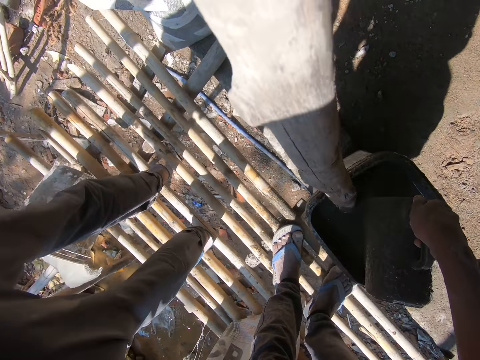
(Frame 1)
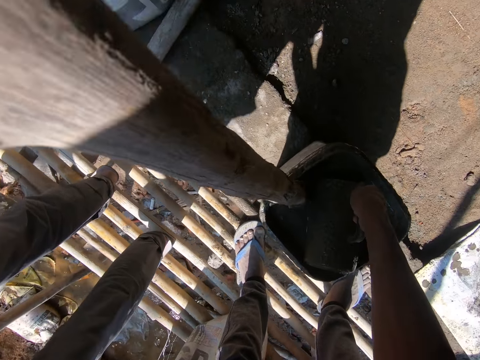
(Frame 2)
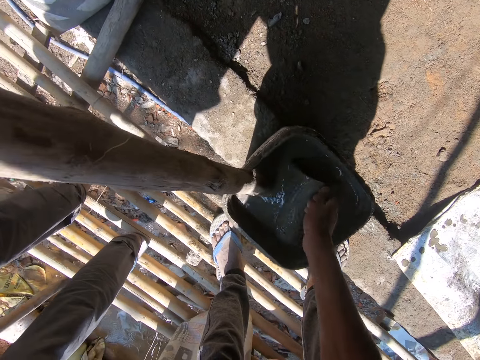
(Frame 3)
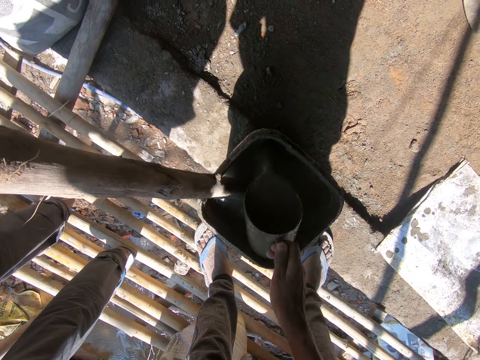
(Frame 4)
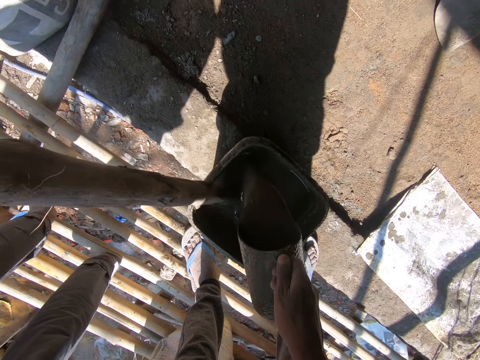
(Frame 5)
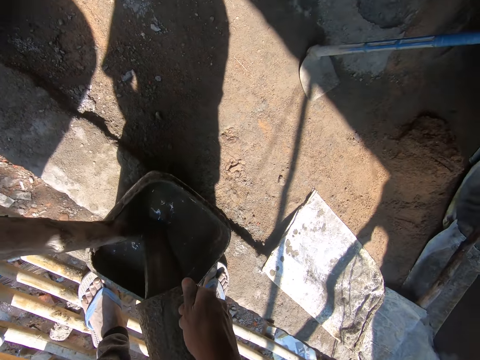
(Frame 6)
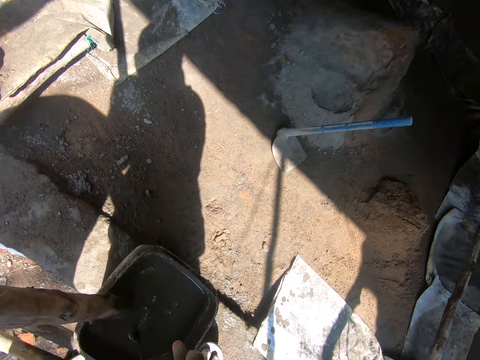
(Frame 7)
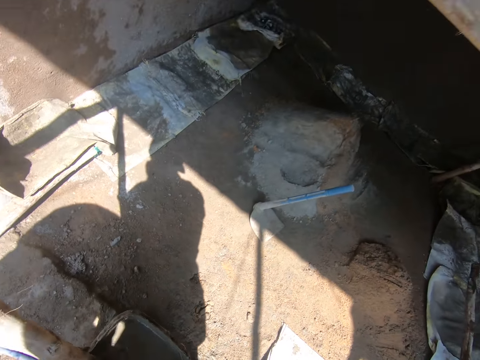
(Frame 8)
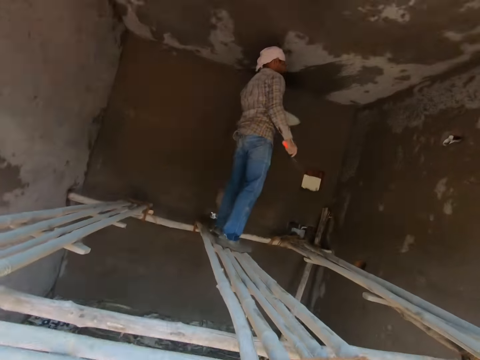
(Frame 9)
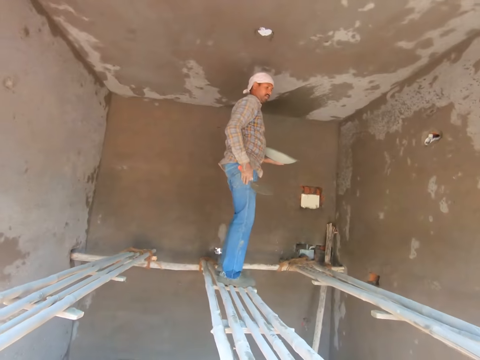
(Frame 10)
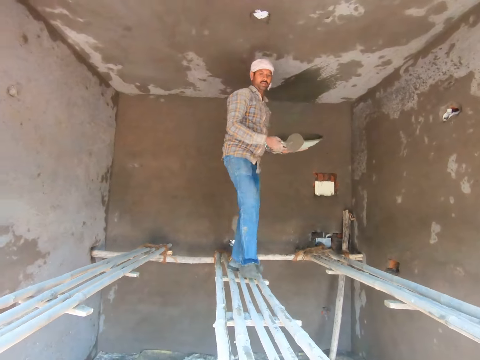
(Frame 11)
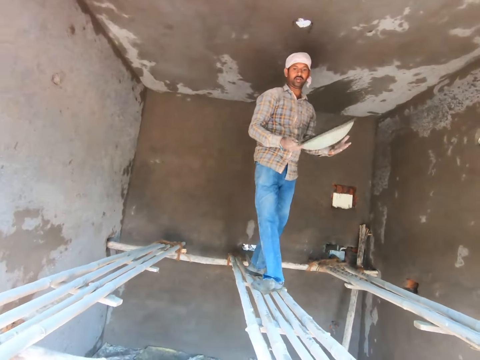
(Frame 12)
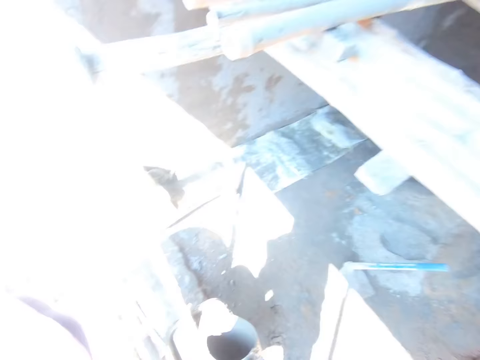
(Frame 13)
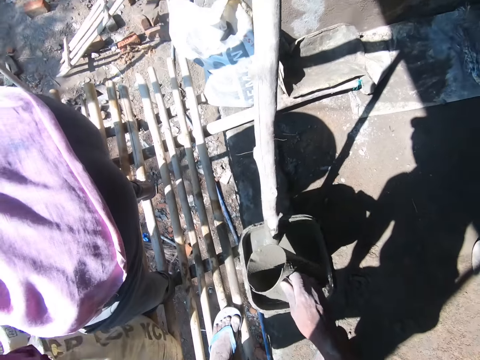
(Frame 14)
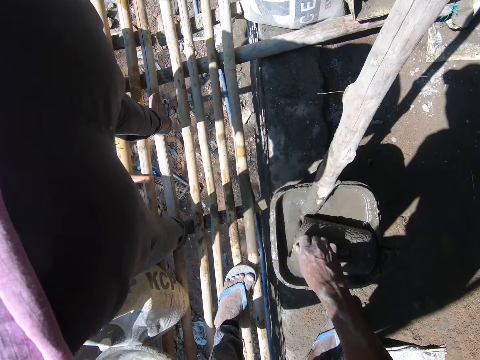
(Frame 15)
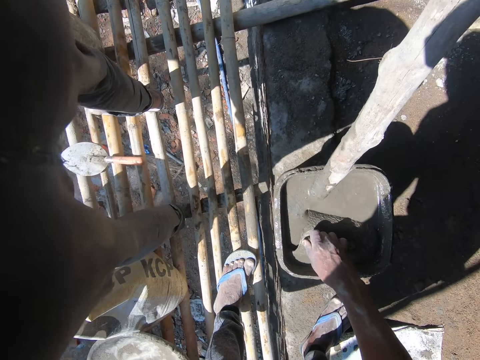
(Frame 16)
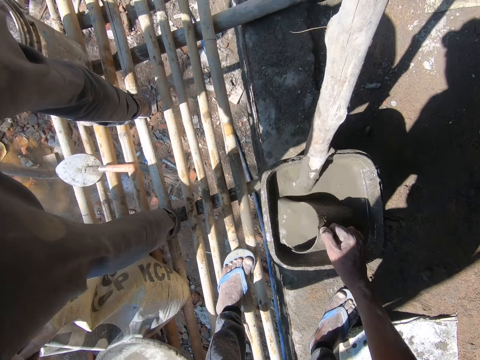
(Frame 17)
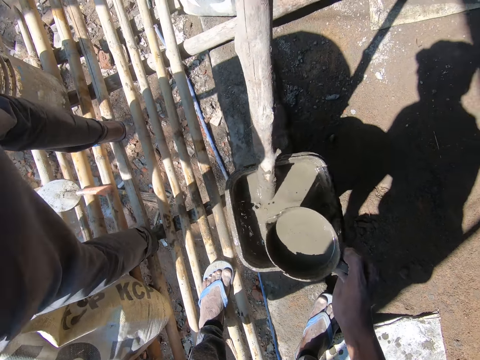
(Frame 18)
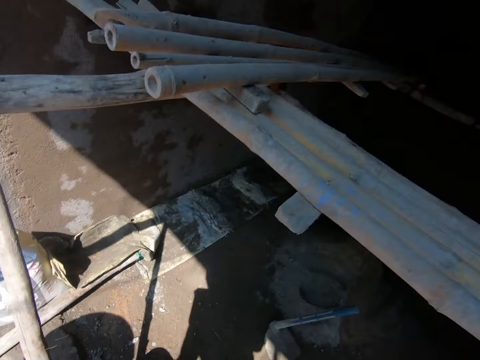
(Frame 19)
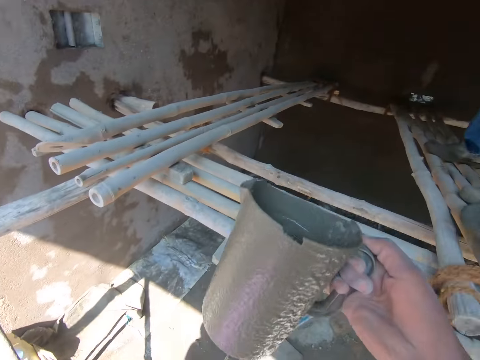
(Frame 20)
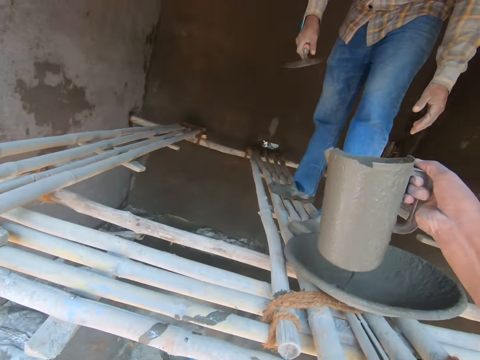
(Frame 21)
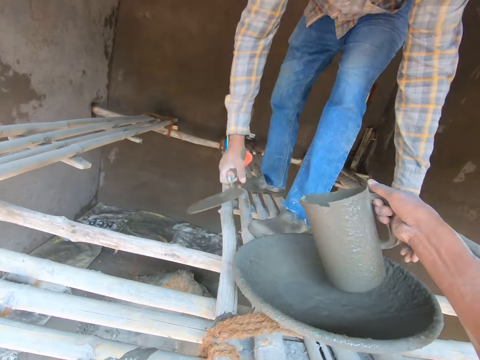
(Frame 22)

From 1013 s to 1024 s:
The camera wearer scoops the watery sand from the bucket with the cup in his right hand. He pours the watery sand in the bucket with the cup in his right hand. A man holds the head pan with his hands. The camera wearer scoops the watery sand from the bucket with the cup in his right hand.

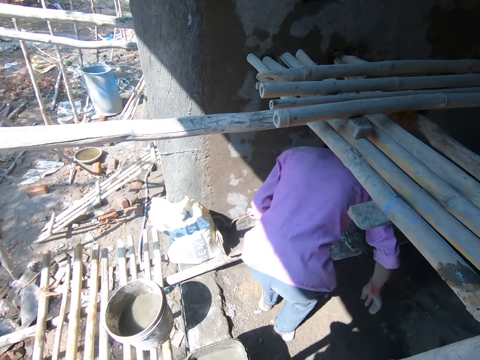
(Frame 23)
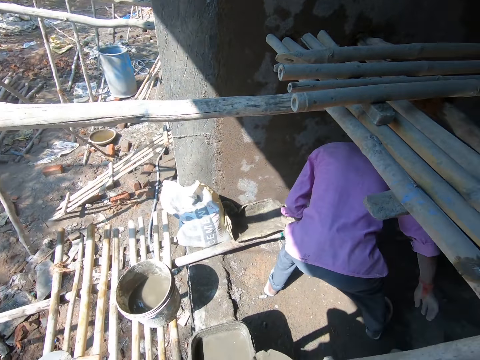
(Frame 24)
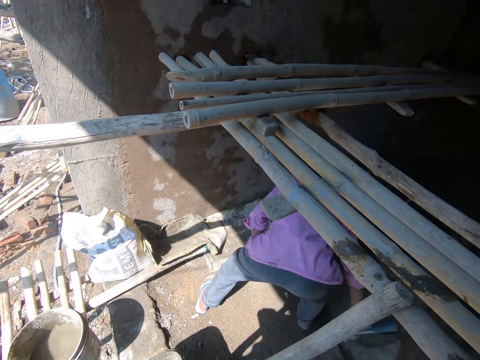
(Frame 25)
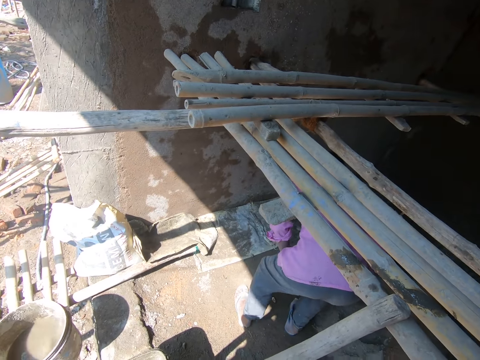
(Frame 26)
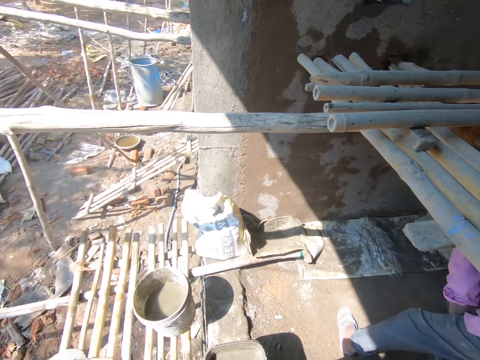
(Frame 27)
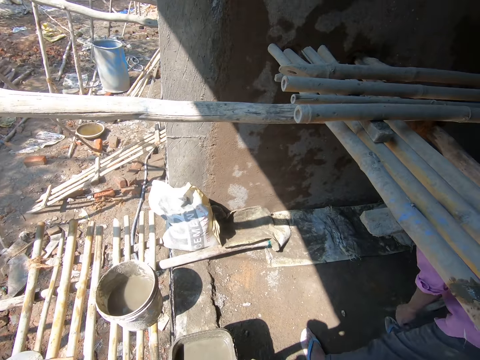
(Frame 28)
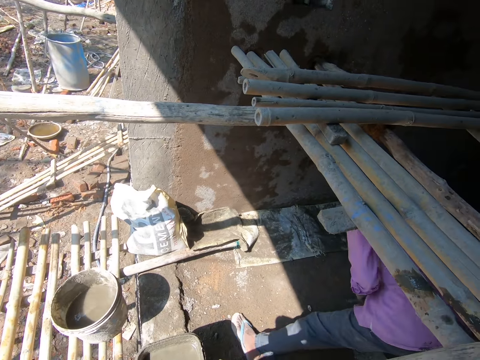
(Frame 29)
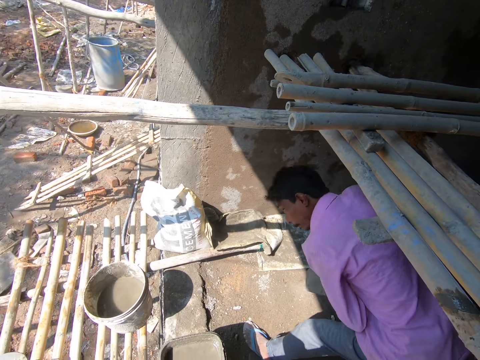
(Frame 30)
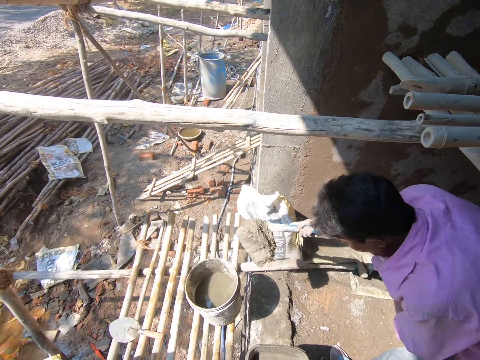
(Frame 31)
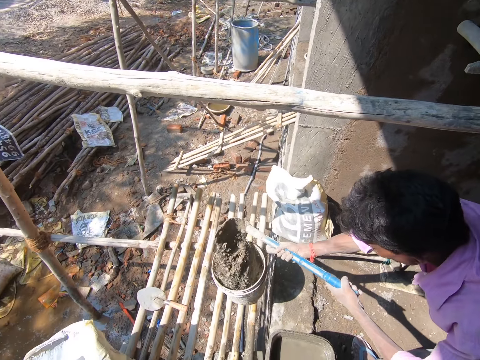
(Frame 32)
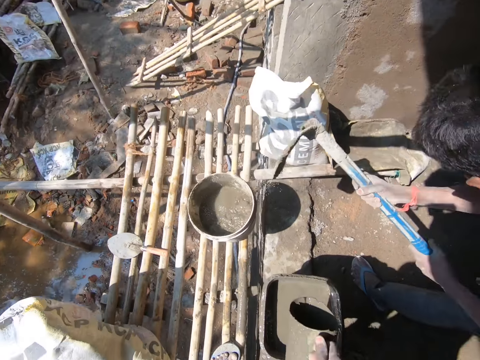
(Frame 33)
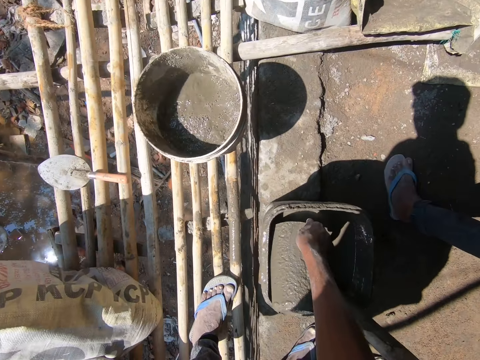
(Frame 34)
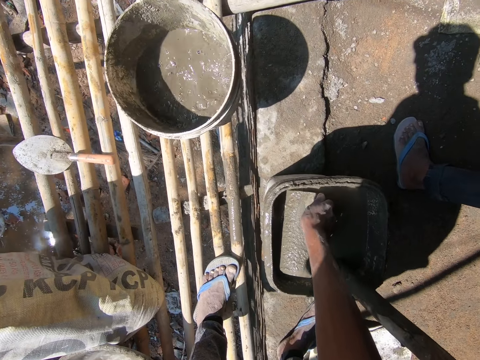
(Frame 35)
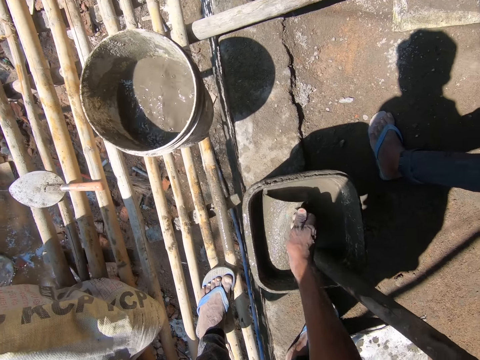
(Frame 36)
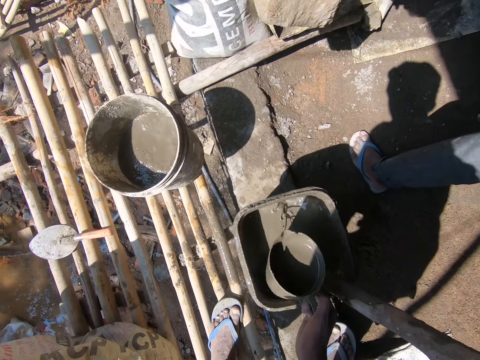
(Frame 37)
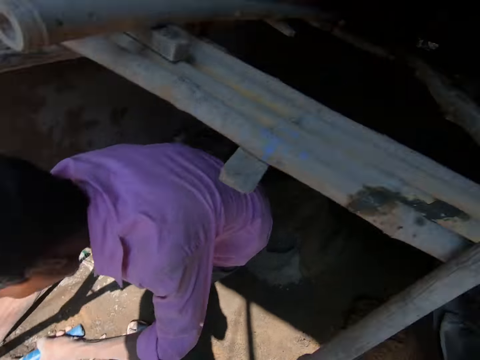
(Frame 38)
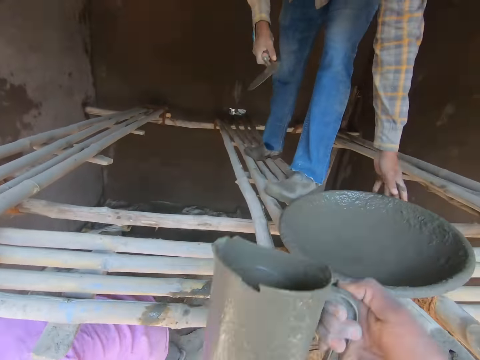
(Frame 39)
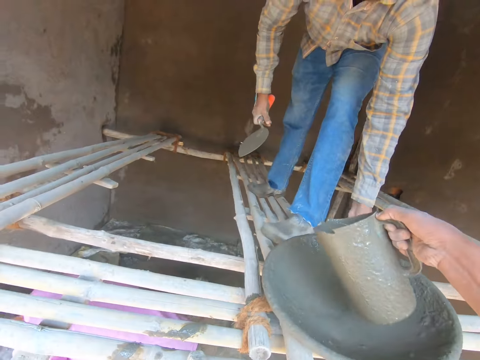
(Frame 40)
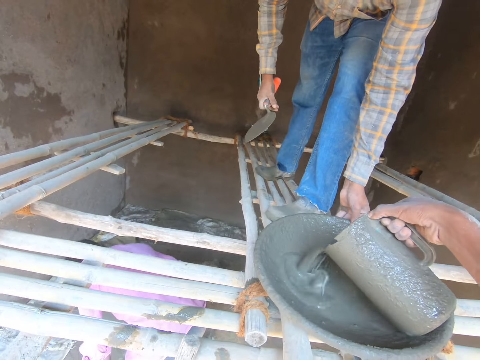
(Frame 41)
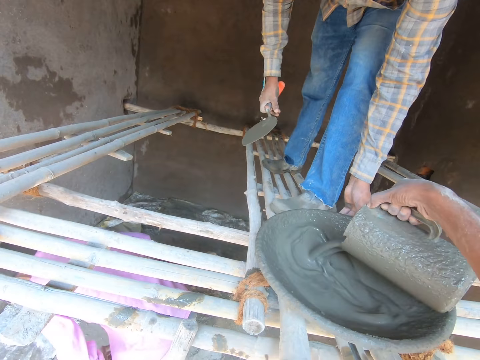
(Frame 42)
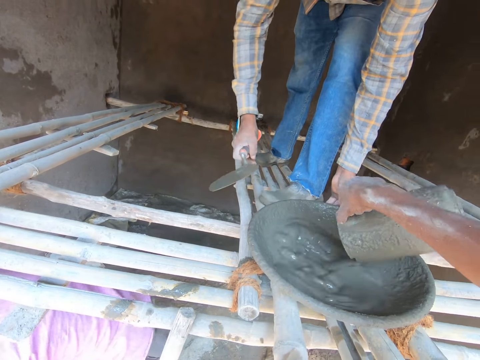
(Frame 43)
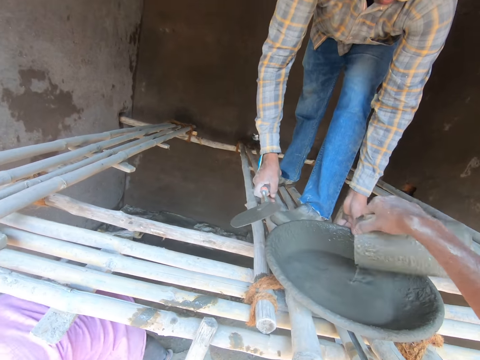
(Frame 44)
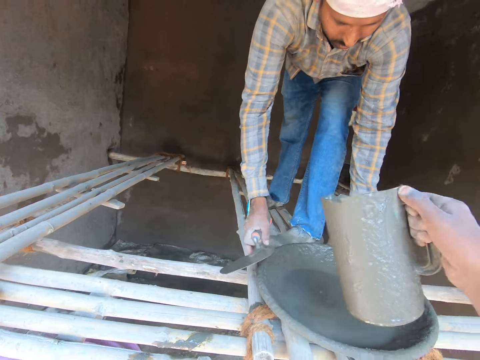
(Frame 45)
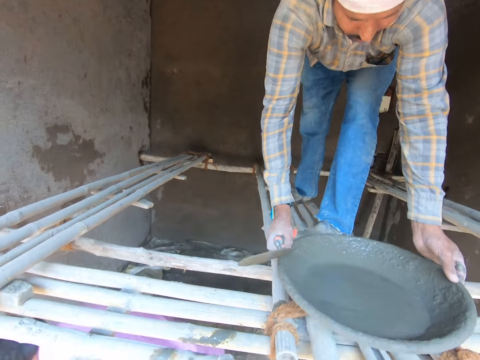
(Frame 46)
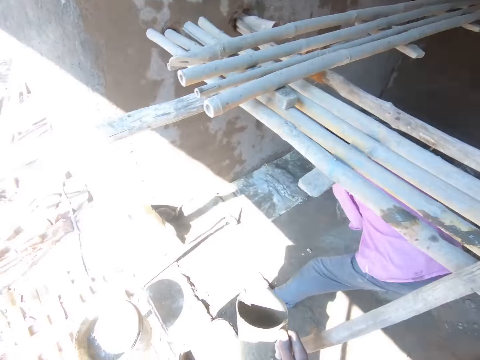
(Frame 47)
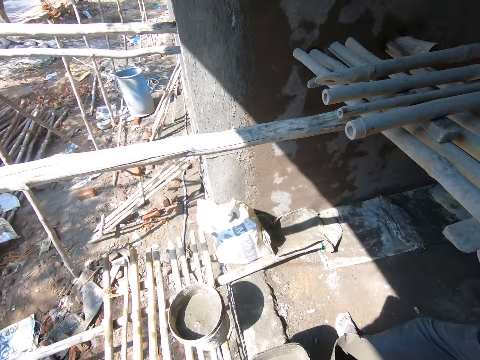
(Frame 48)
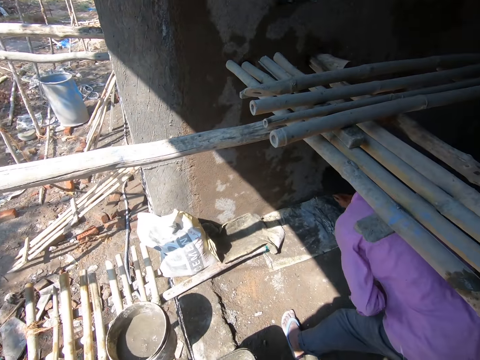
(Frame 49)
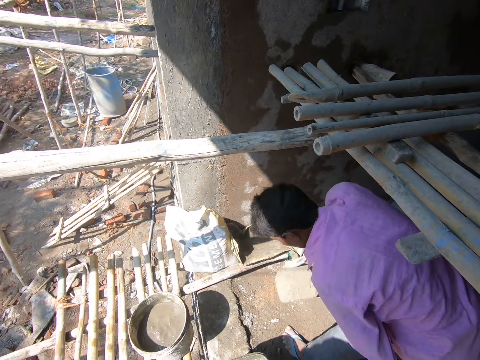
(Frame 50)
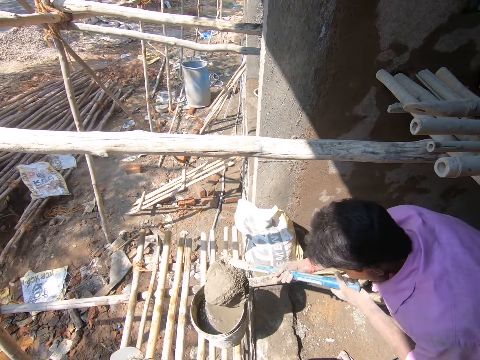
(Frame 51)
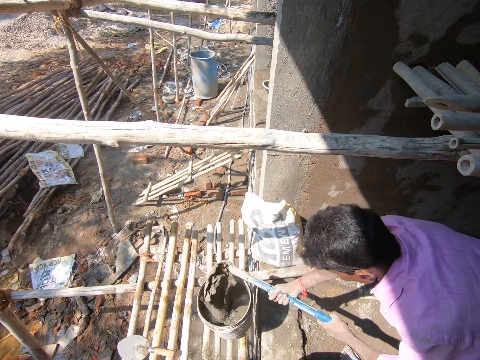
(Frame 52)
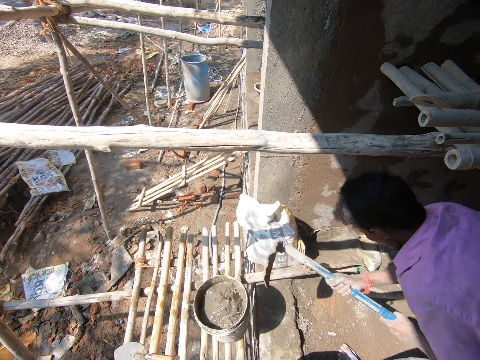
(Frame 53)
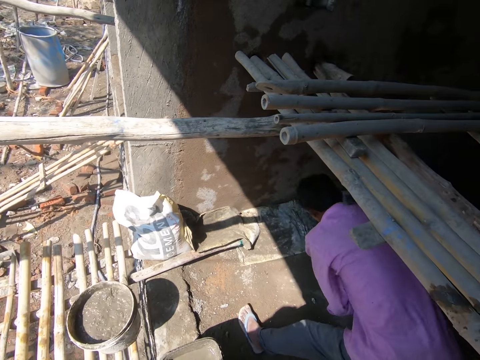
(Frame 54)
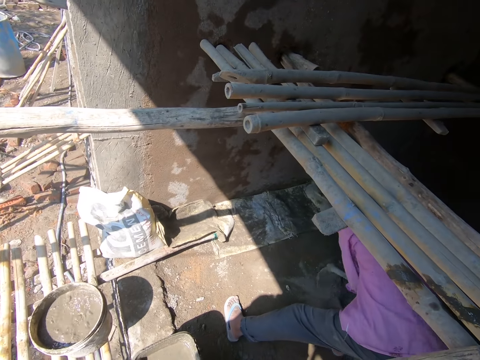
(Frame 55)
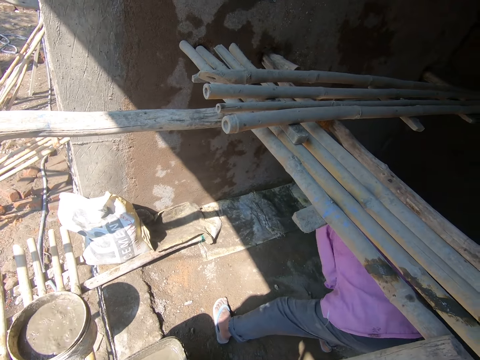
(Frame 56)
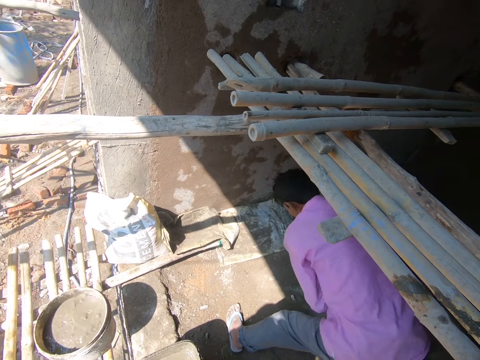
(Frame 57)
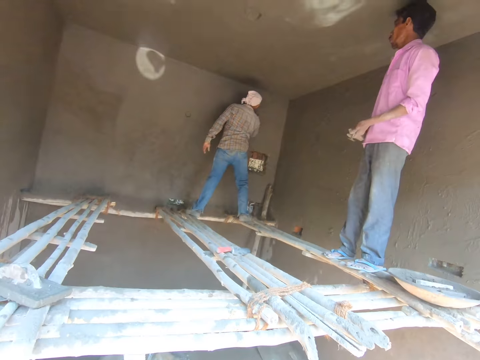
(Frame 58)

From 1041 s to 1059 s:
A man picks up a hoe from the ground with his right hand. He scoops sand from the heap of sand with the hoe in his right hand. He pours the sand in the bucket of water on the bamboo scaffolding with the hoe in his hands. The camera wearer scoops the watery sand from the bucket with the cup in his right hand. The man pours the sand in the bucket of water on the bamboo scaffolding with the hoe in his hands. Another man holds the head pan on the bamboo scaffolding with his left hand. The camera wearer pours the watery sand in the cup in his right hand in the head pan. The other man carries the head pan from the bamboo scaffolding with his hands. The camera wearer looks around. The first man pours the sand in the bucket of water on the bamboo scaffolding with the hoe in his hands. He scoops sand from the heap of sand with the hoe in his right hand.
